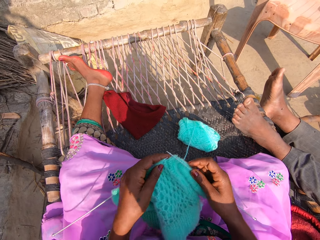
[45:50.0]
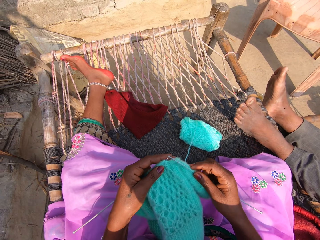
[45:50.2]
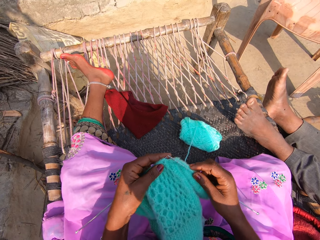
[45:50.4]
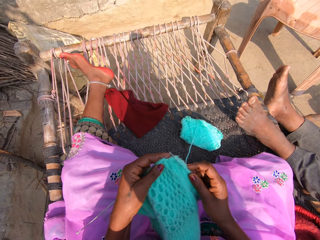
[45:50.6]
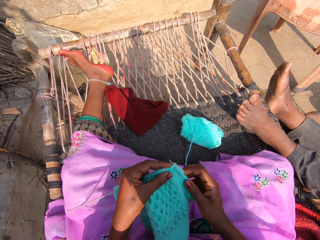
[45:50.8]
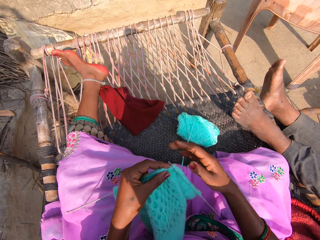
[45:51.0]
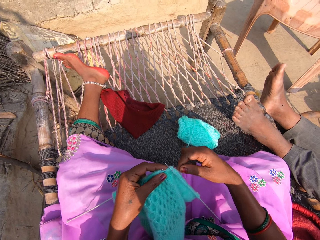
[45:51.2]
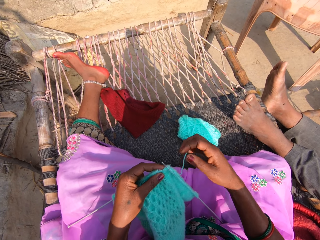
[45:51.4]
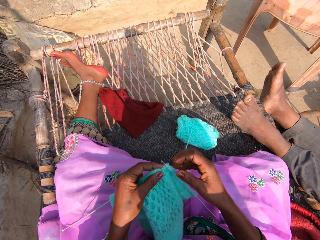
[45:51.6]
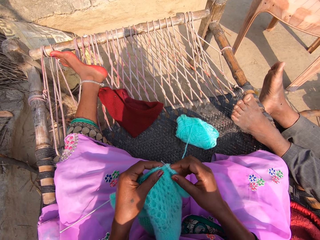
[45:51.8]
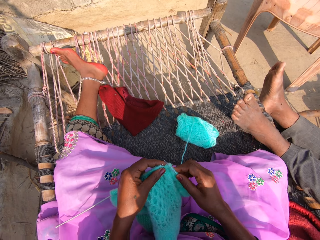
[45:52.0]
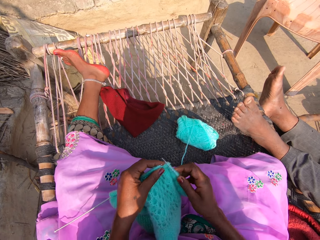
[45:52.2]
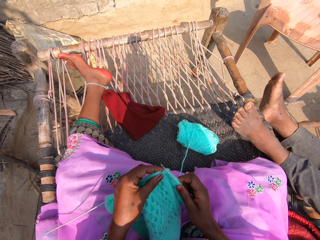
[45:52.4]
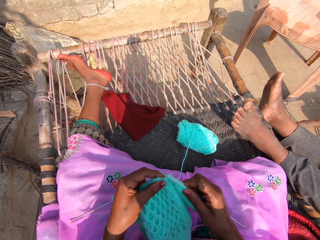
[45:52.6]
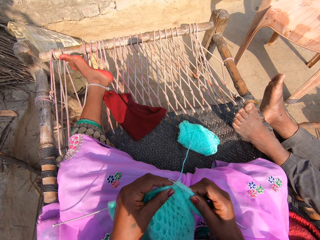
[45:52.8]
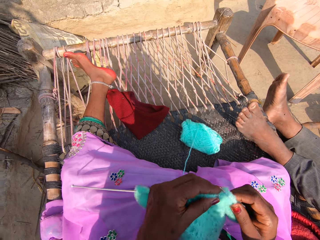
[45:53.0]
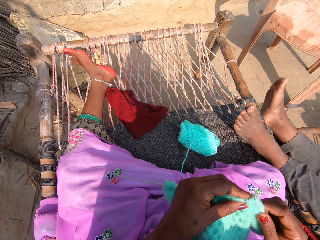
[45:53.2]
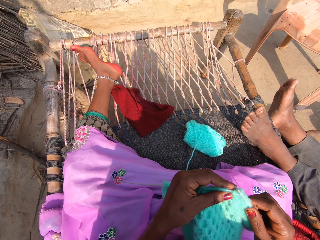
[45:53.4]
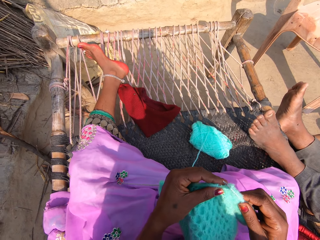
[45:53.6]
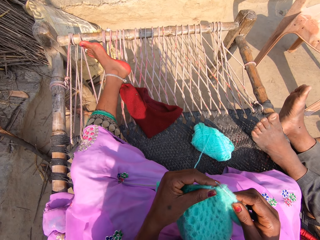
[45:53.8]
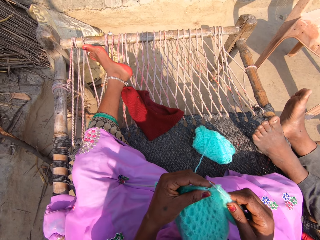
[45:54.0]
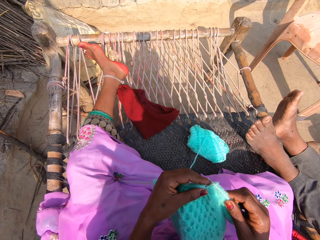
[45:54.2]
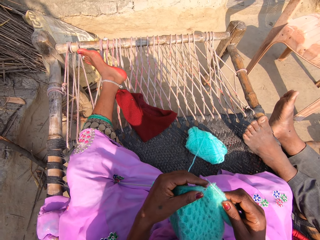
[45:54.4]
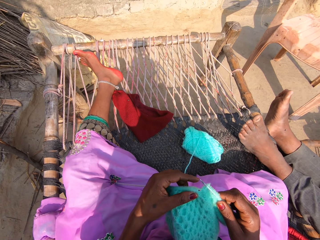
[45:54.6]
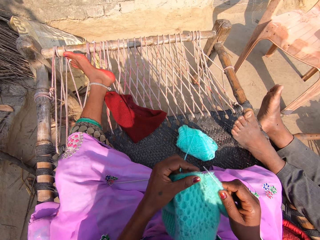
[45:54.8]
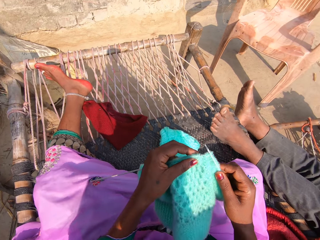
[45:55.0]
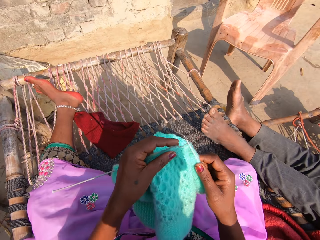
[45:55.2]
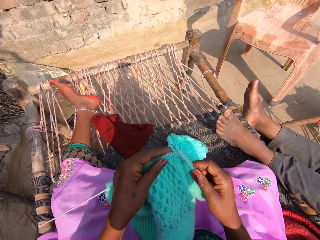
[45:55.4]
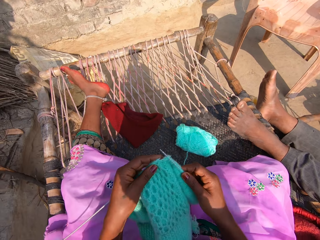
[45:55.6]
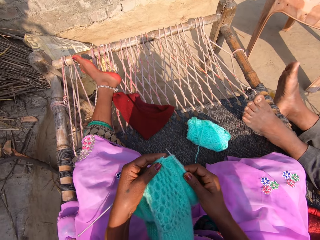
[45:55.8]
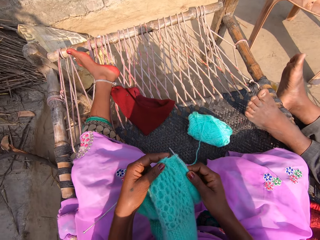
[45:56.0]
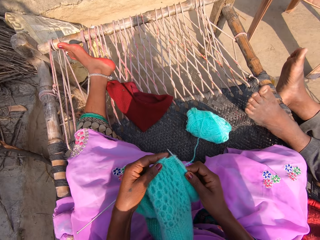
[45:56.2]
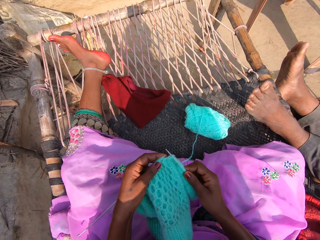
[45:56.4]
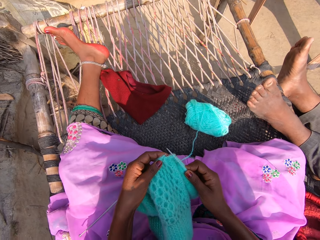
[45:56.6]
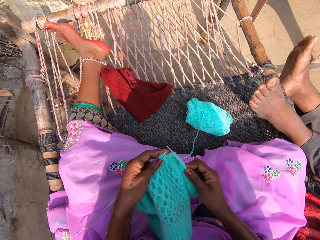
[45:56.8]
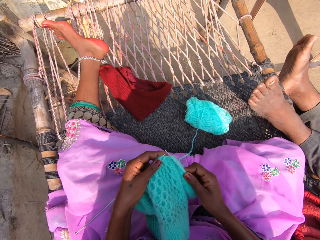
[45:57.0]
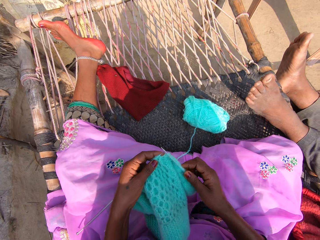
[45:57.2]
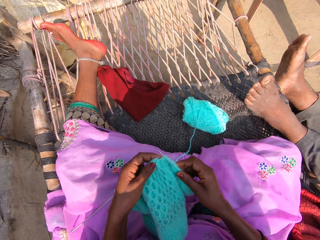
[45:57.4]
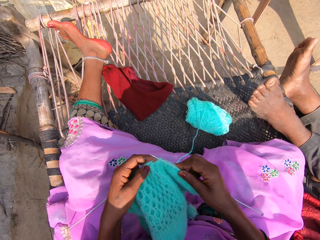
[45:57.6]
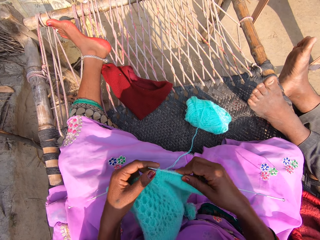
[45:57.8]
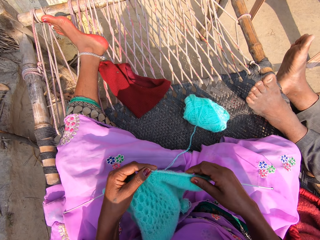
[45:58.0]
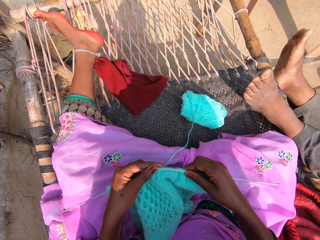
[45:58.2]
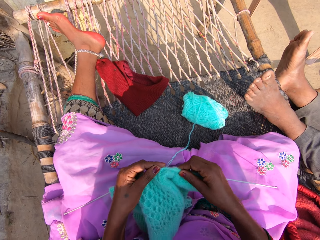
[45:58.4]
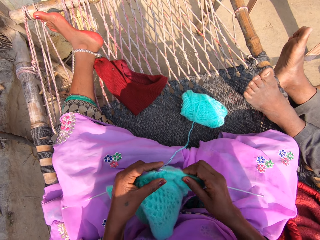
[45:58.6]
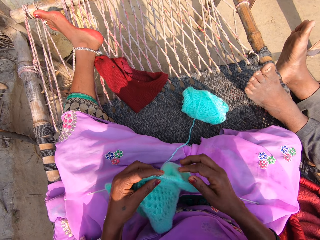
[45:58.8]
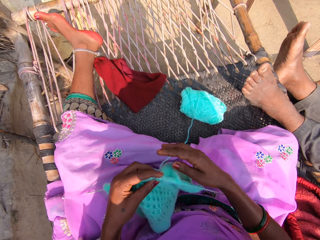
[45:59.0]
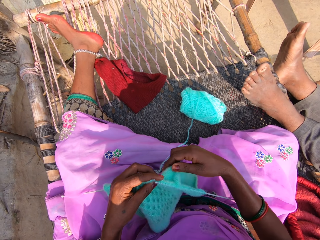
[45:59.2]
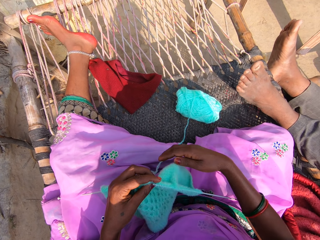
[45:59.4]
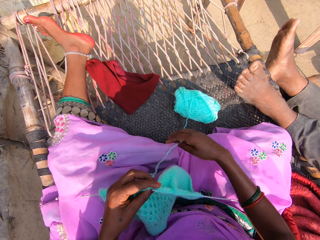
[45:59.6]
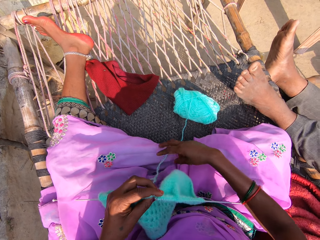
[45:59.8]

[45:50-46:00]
The camera wearer looks at the fabric.

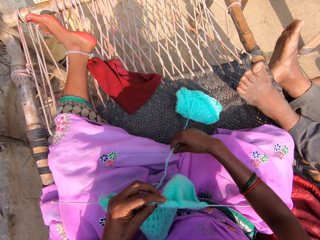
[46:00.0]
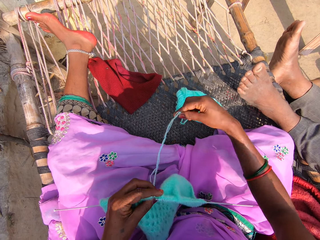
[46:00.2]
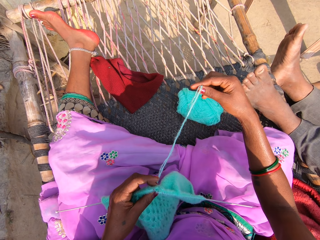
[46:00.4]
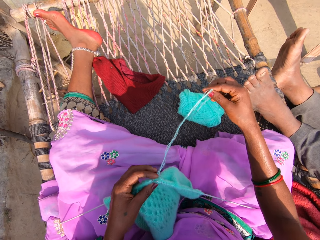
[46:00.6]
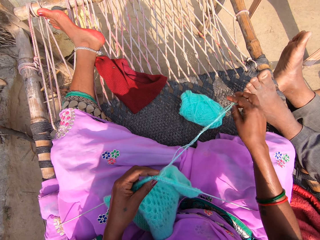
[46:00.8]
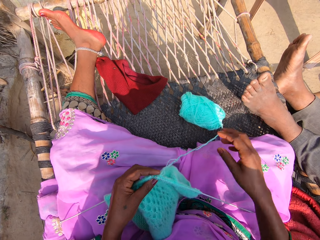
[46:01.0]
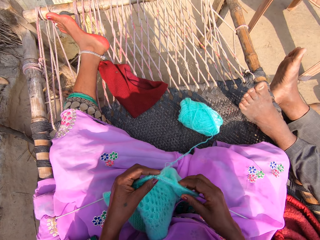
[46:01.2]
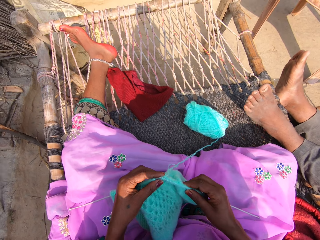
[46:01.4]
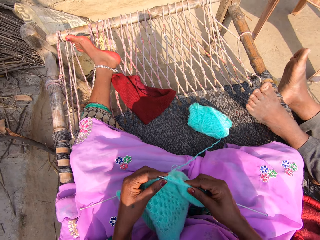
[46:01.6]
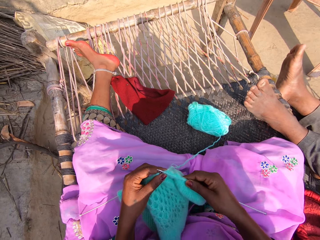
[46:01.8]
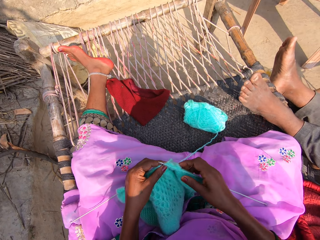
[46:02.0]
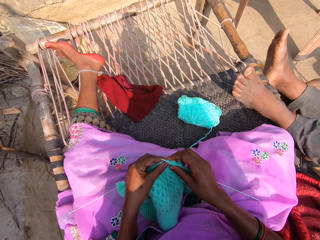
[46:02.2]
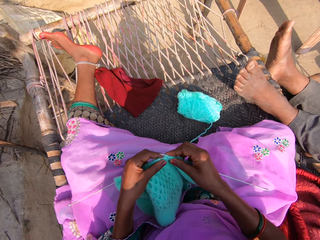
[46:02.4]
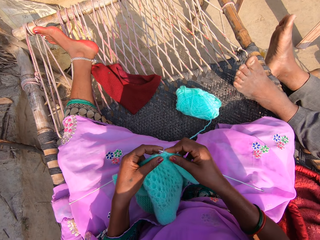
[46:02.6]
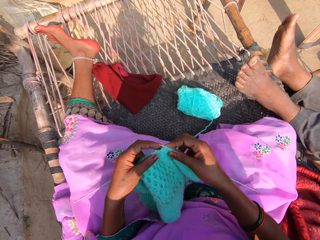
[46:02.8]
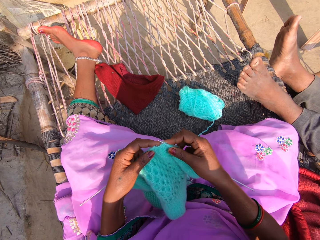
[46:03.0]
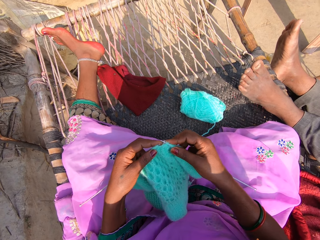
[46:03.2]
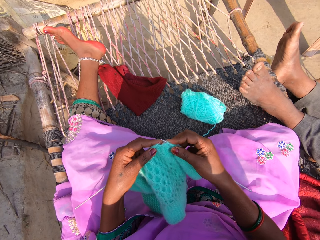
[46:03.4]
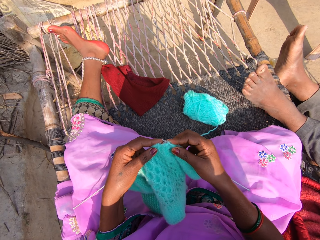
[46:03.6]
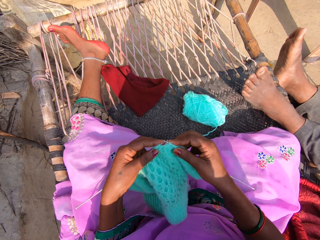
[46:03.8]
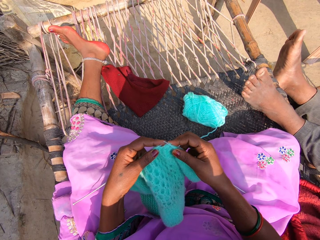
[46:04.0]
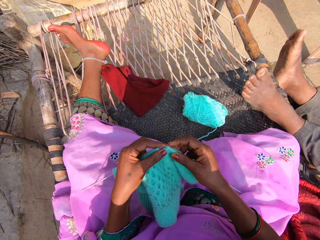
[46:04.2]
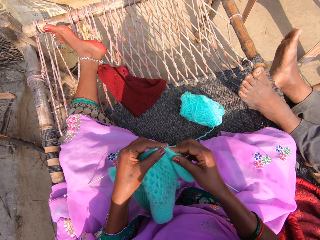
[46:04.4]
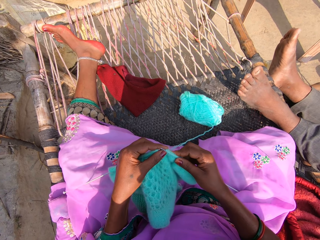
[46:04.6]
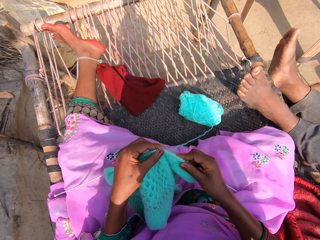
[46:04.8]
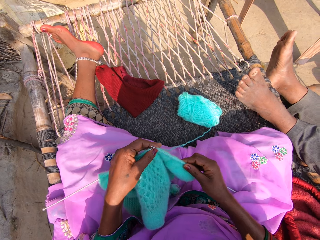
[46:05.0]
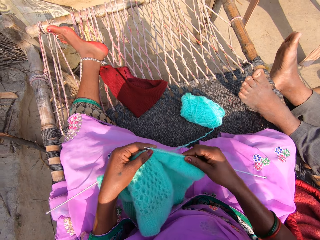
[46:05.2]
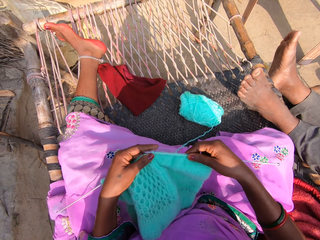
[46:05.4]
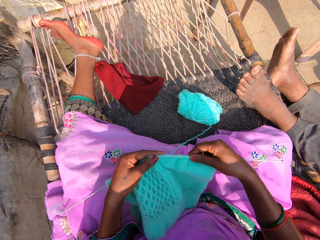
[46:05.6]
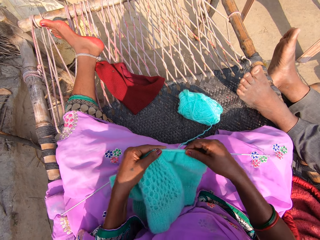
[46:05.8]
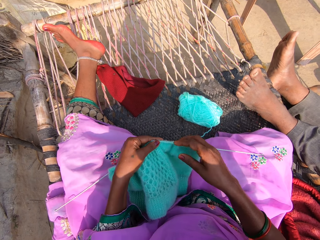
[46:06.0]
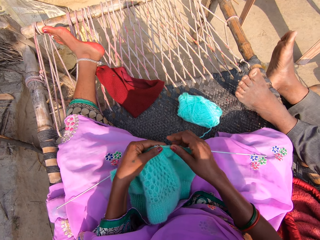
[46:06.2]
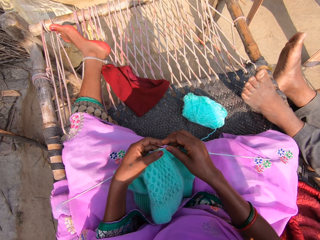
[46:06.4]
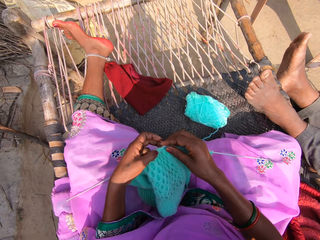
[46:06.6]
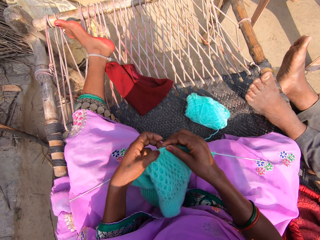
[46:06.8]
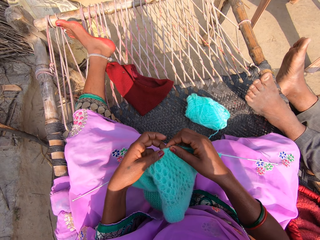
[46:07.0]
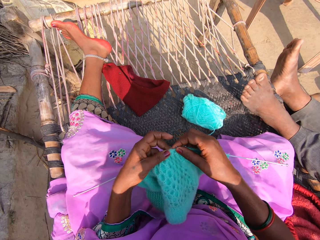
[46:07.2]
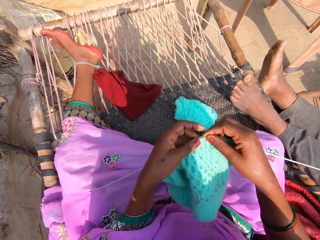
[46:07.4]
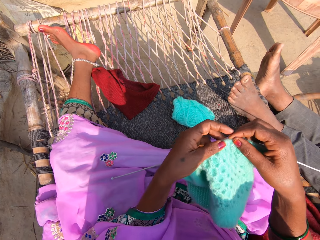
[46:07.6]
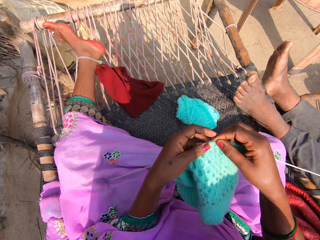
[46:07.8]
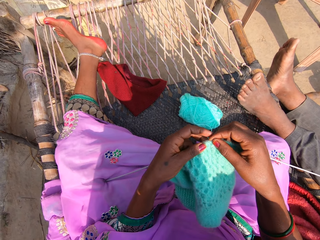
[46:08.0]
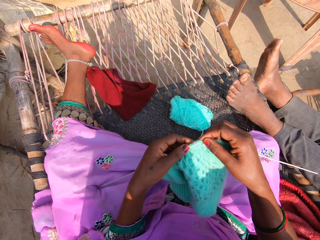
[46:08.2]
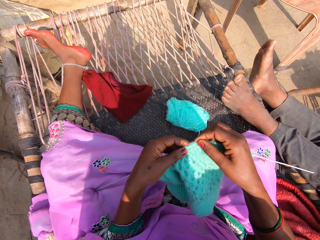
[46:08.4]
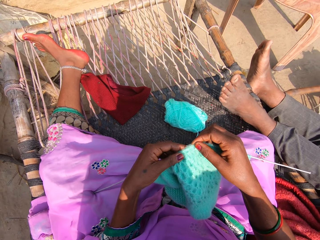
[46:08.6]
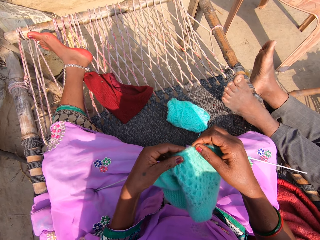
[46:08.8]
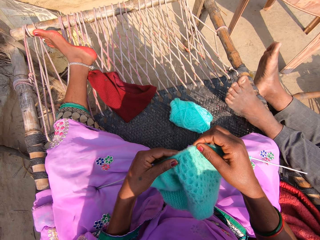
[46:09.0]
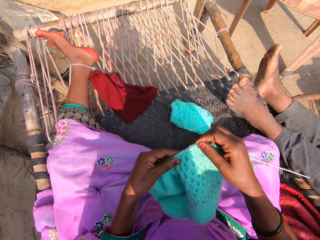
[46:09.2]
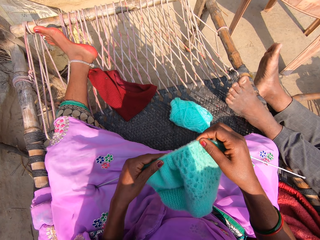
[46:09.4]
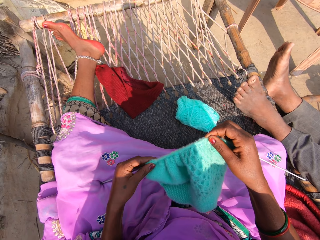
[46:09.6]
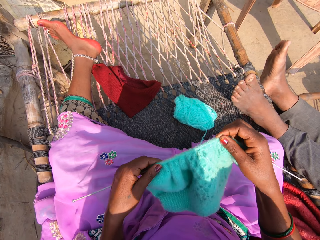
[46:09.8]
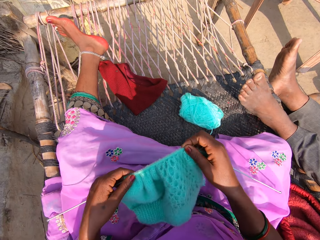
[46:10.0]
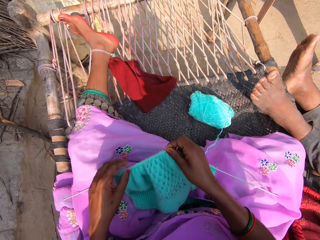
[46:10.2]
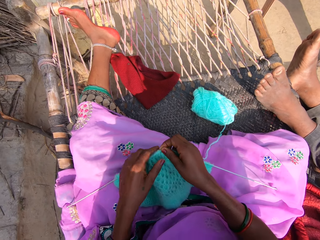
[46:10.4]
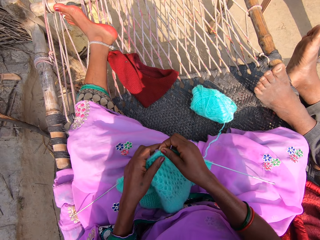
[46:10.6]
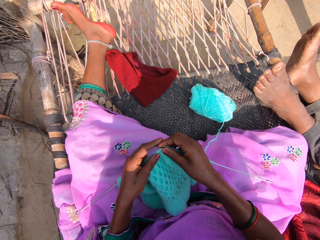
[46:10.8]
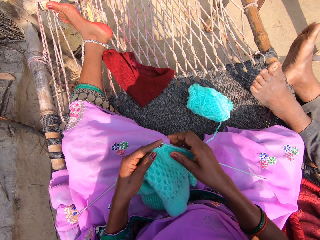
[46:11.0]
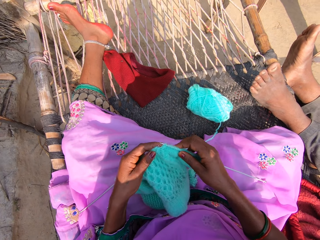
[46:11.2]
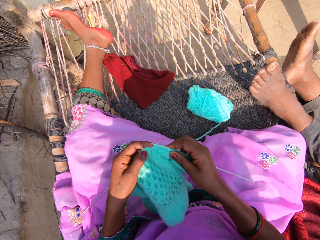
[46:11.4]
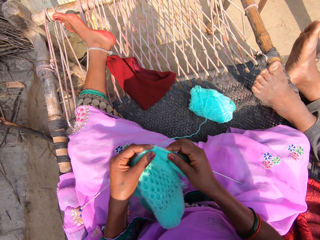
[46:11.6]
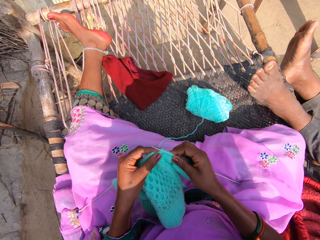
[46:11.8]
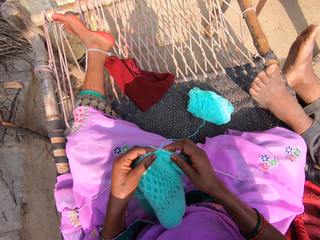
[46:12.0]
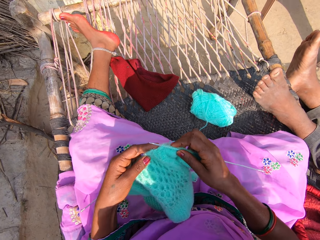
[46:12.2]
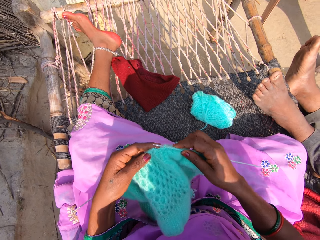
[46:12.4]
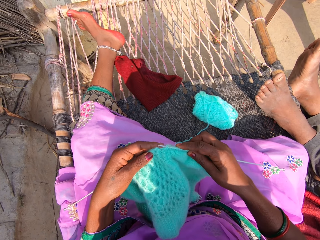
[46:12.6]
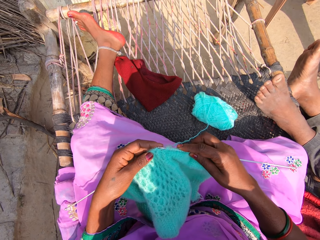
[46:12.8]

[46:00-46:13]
The camera wearer pulls the wool. They look at the fabric. They straighten the fabric. They move the fabric. They straighten the fabric.
